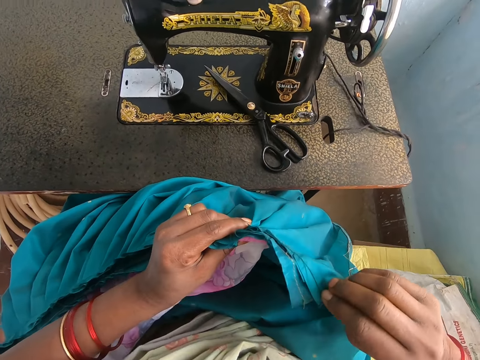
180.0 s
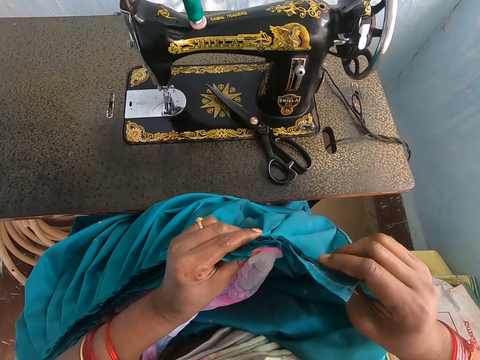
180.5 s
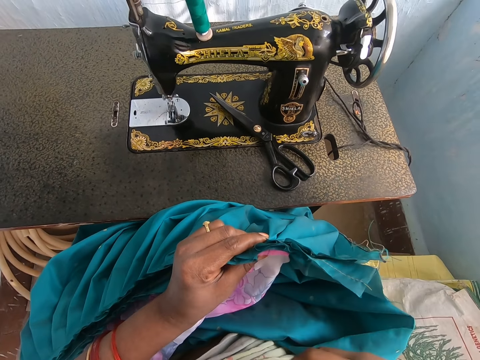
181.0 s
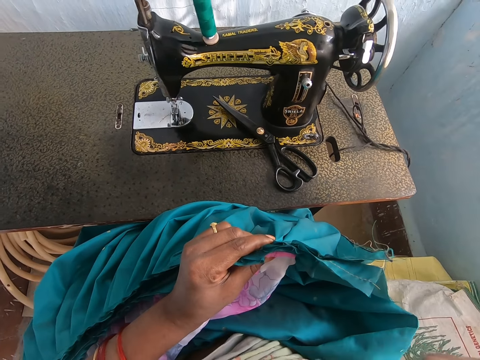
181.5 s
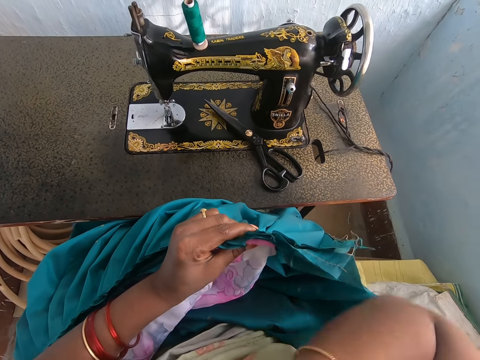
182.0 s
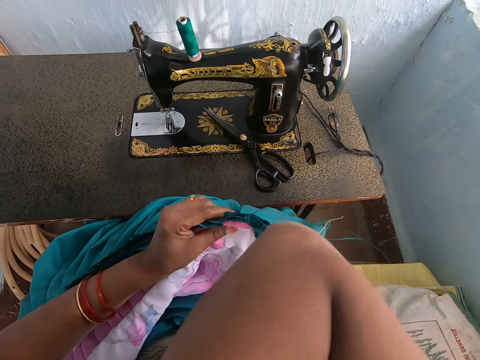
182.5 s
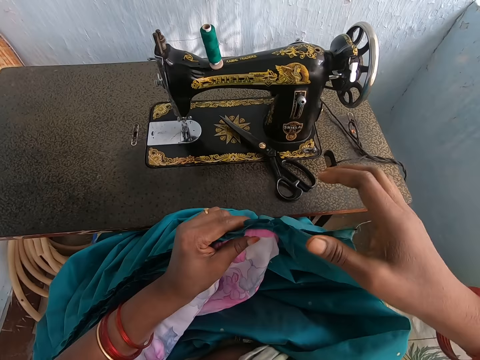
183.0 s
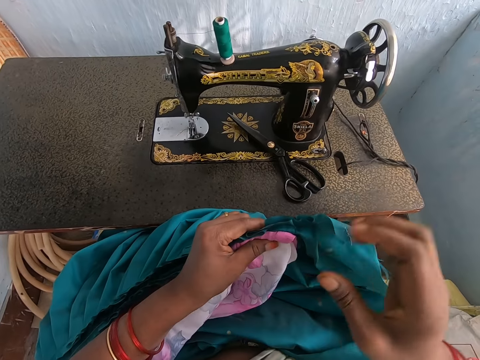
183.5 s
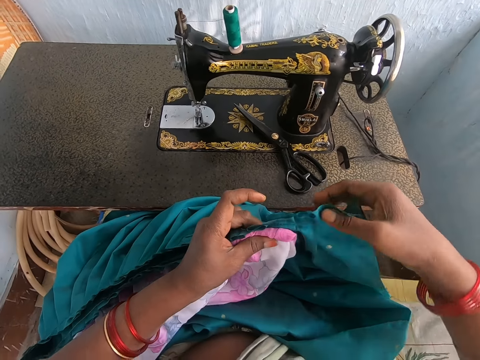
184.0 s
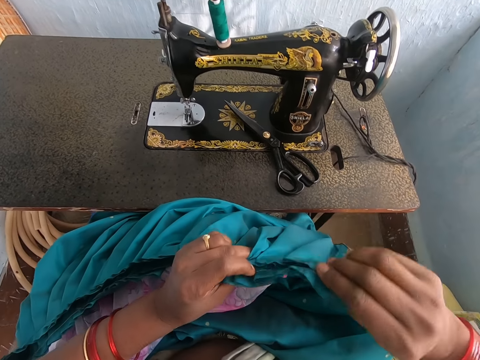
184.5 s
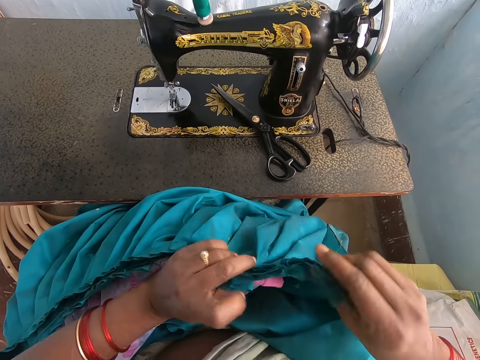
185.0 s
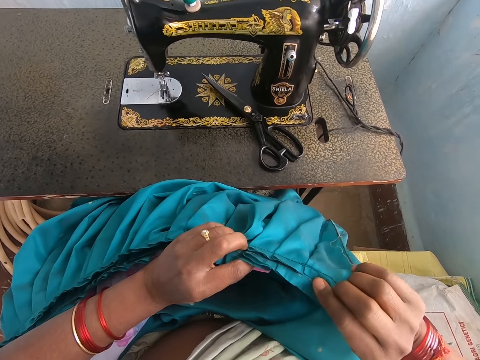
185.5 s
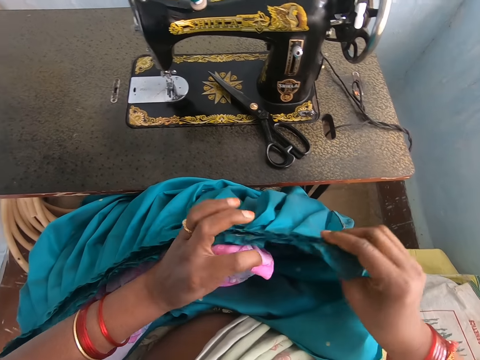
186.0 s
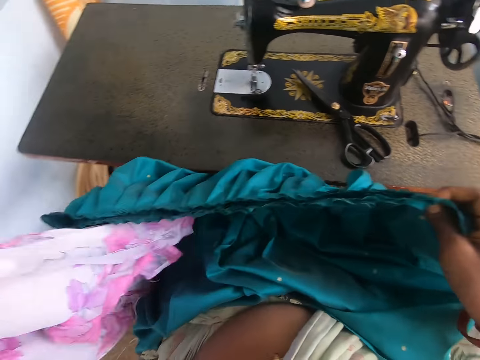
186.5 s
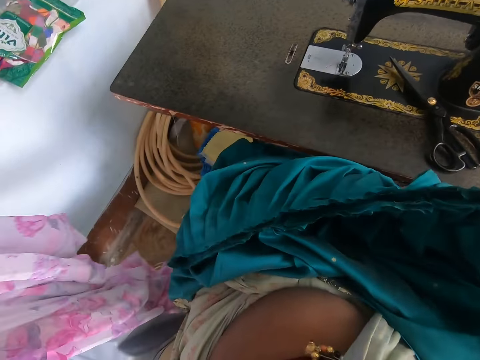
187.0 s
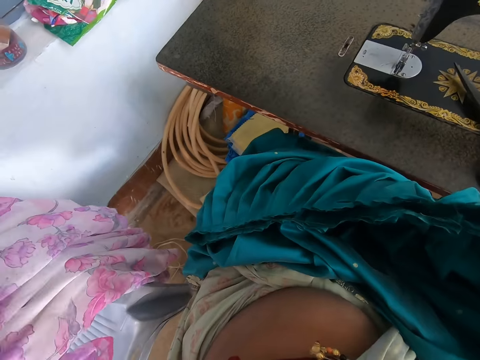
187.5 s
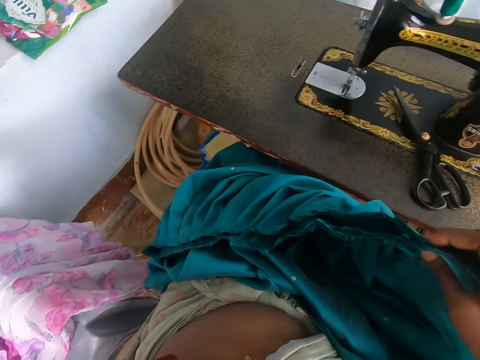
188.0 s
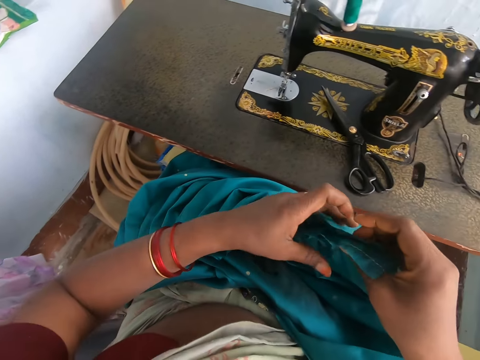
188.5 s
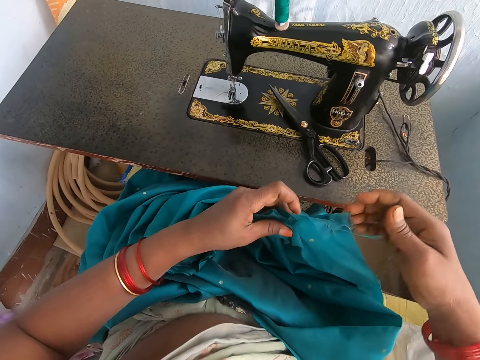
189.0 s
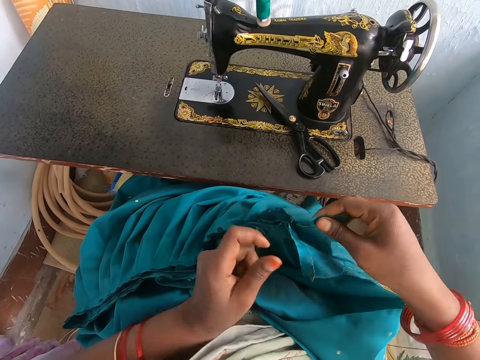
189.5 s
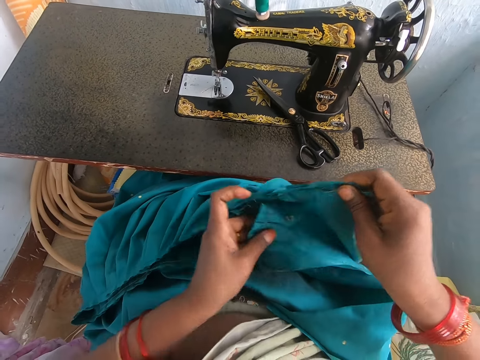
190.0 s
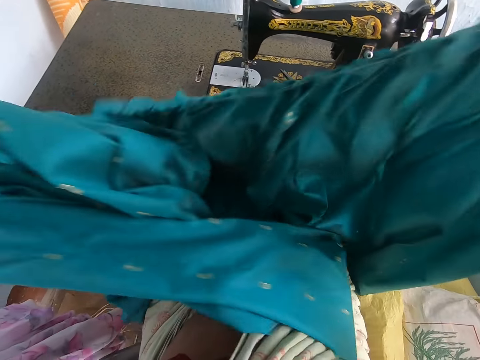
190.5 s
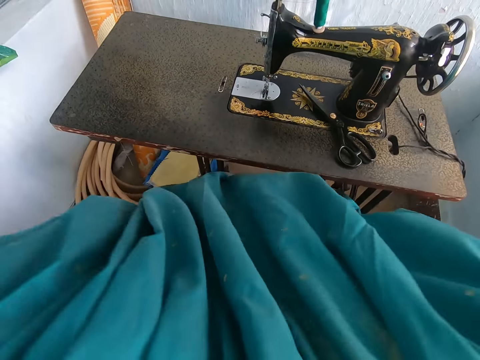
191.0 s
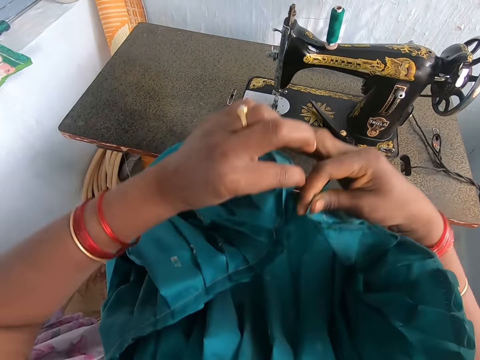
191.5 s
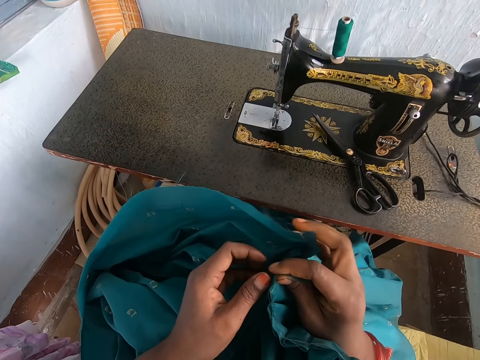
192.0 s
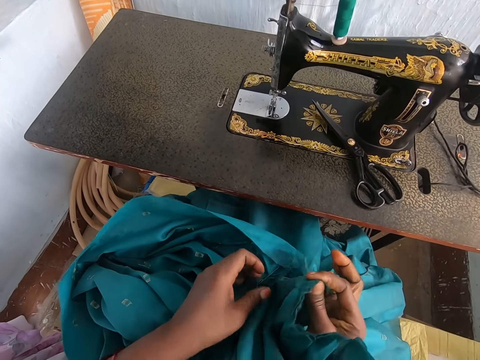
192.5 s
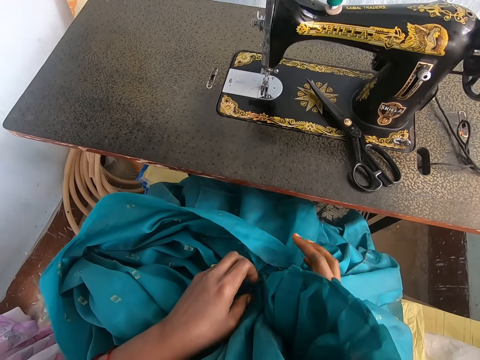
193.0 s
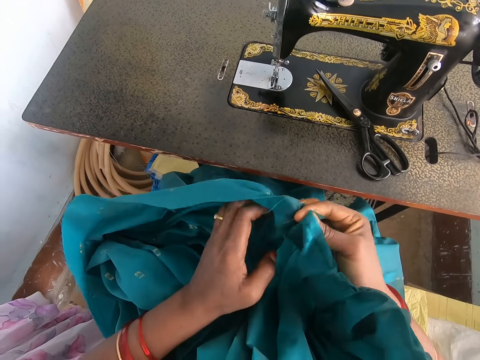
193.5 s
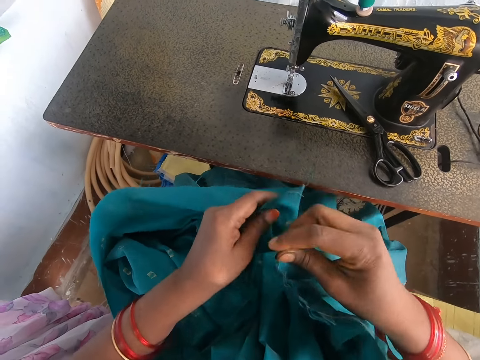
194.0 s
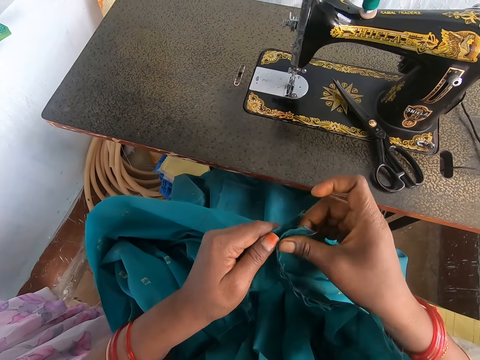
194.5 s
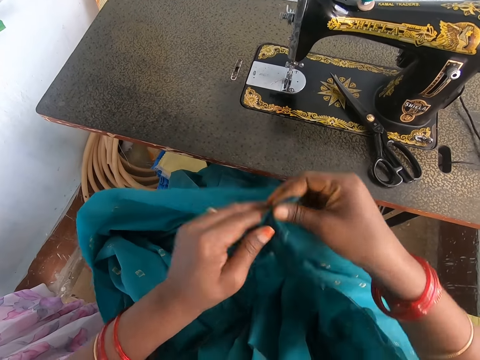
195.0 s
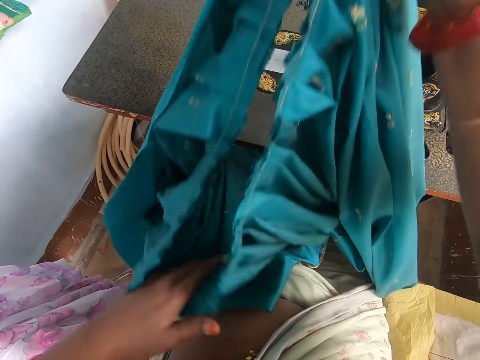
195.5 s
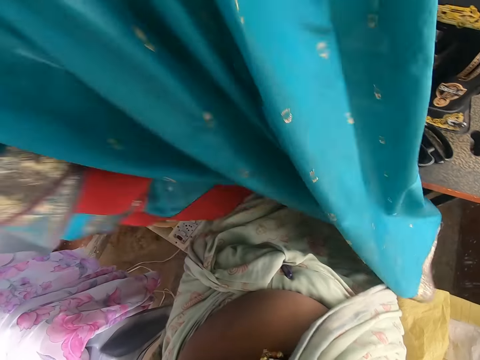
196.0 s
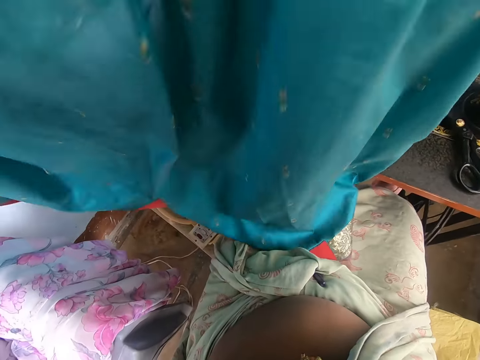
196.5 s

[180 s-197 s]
The camera wearer looks at the garments. She adjusts the dress and the fabric with both hands. She removes the dress from the fabric with her left hand. She drops the dress on the chair with her left hand. She adjusts the fabric with both hands. She stretches the garment, folds the garment, and puts the garment together.

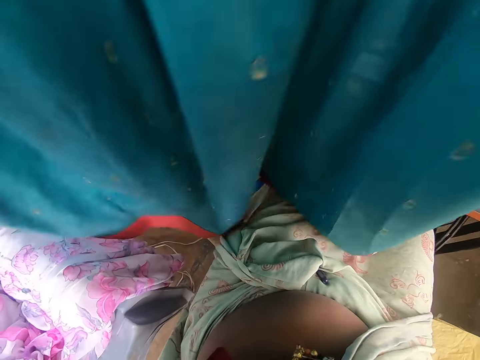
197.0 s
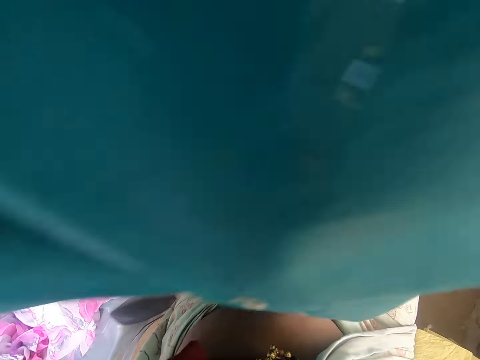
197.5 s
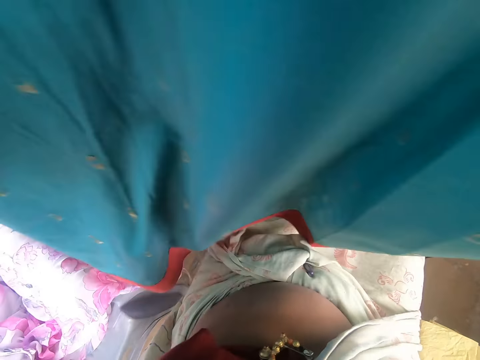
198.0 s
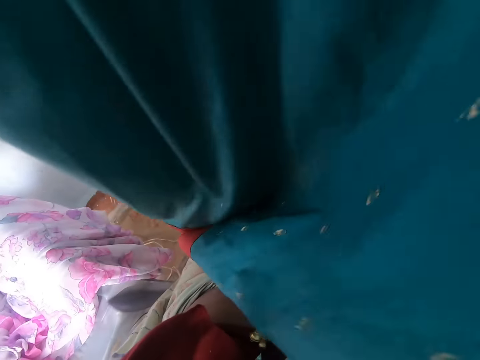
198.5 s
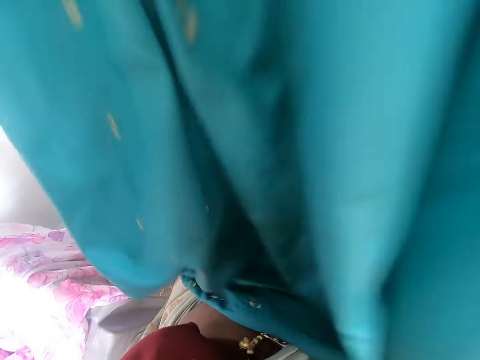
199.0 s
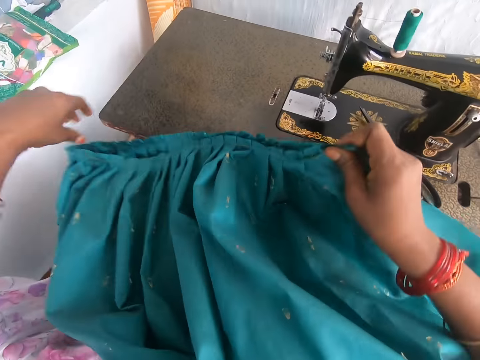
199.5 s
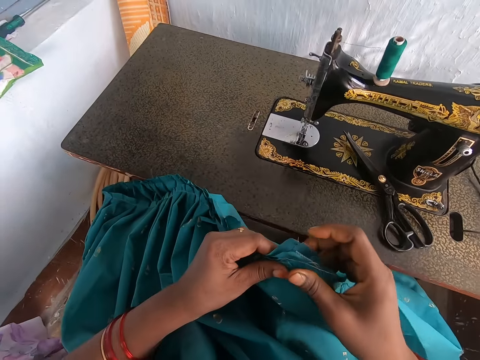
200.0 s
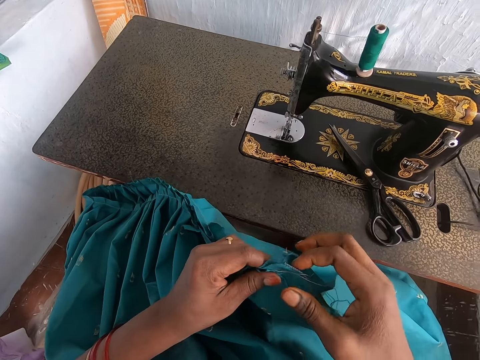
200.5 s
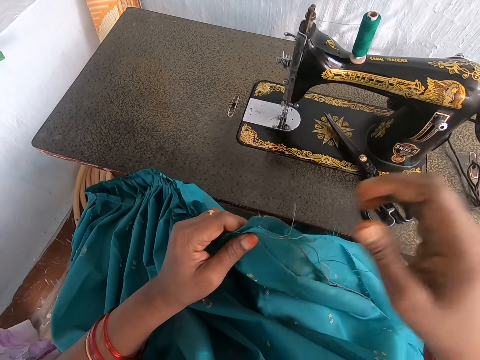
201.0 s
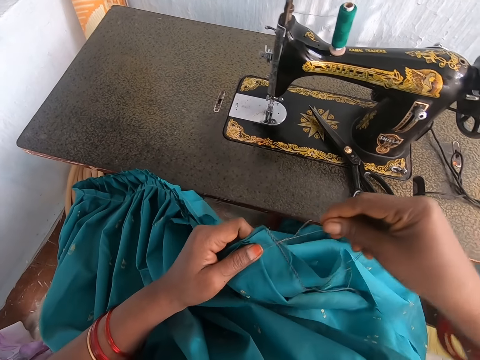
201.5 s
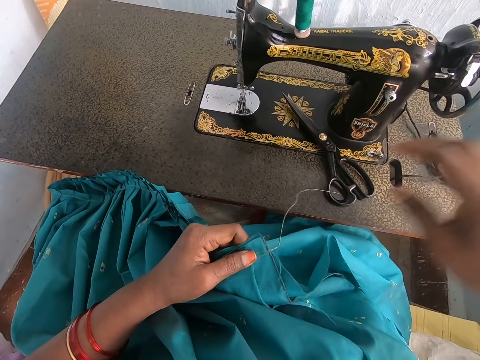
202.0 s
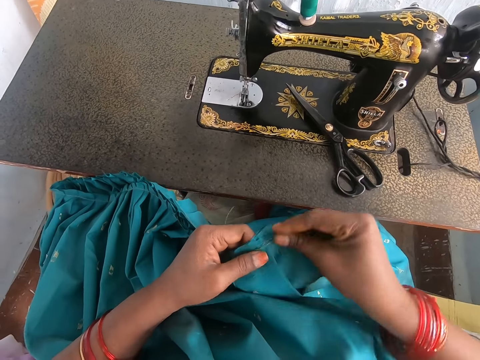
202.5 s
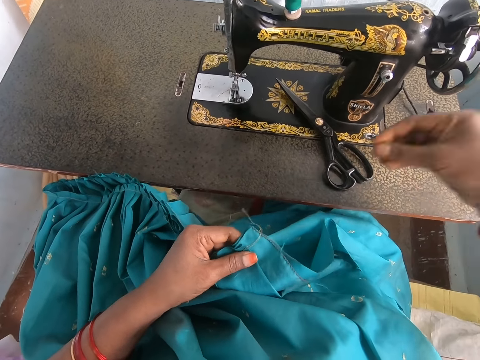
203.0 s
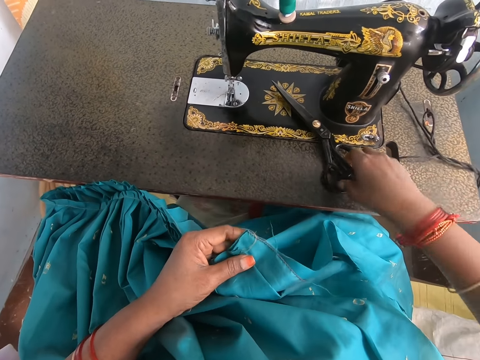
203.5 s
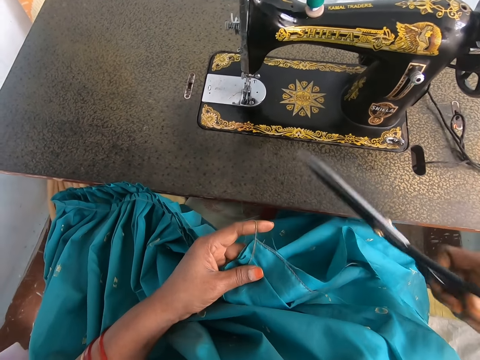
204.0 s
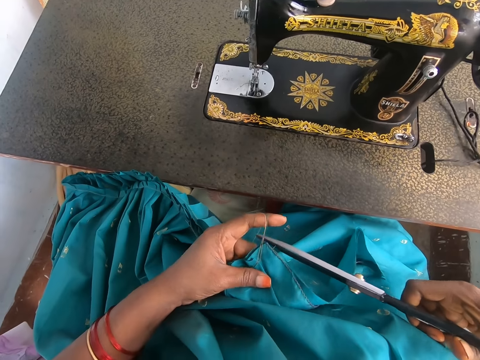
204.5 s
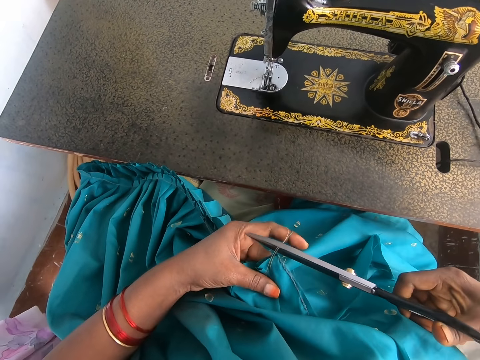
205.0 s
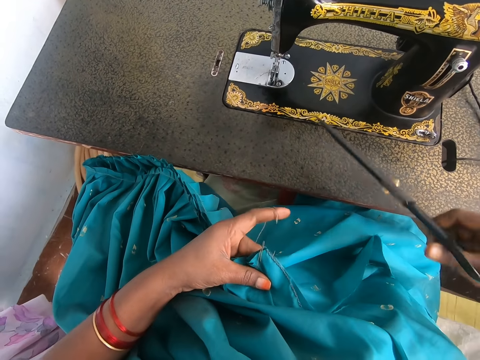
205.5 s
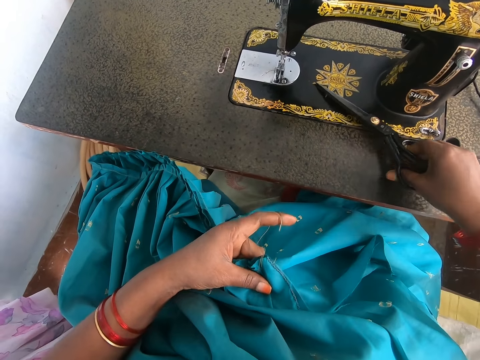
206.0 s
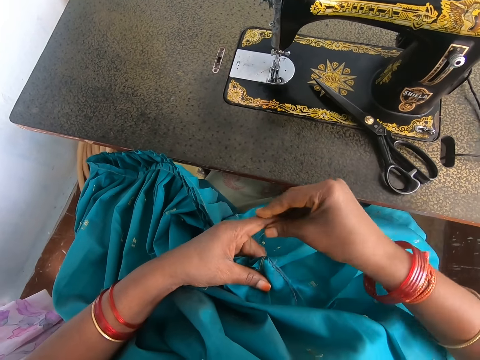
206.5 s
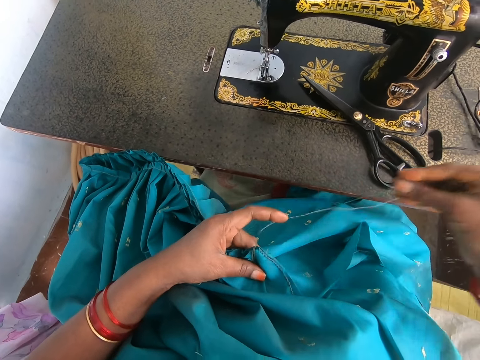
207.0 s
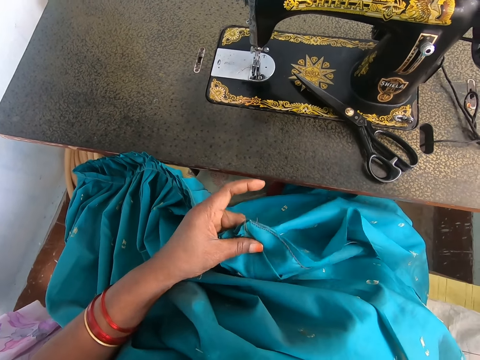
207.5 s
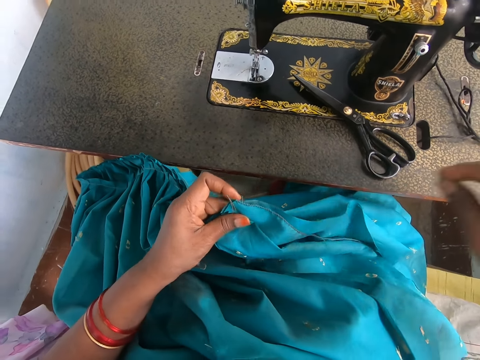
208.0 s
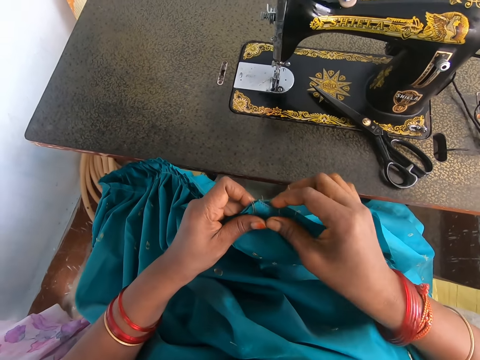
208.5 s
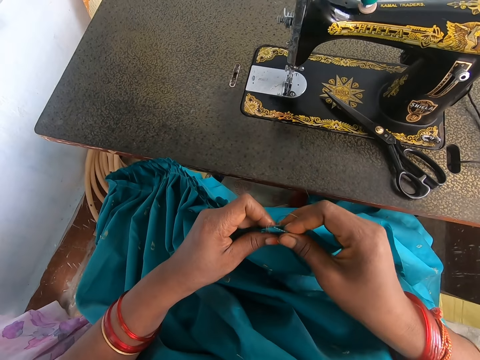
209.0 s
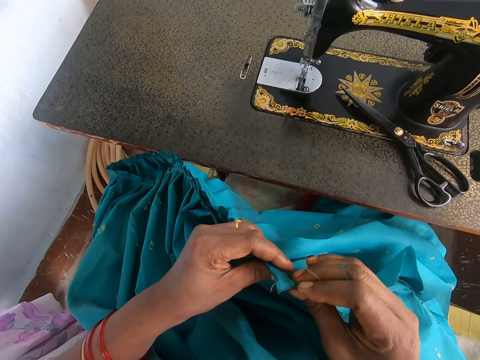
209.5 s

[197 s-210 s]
The camera wearer lifts up the garment and puts down the garment. She picks up the pair of scissors from the sewing machine table with her right hand. She cuts the thread on the fabric with the pair of scissors in her right hand. She drops the pair of scissors on the sewing machine table with her right hand. She removes the thread from her left hand with her right hand. She adjusts the fabric with both hands.
